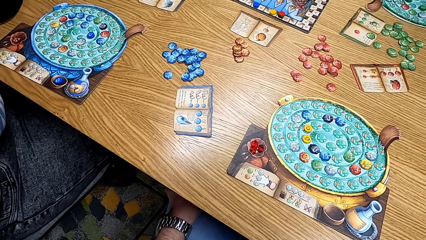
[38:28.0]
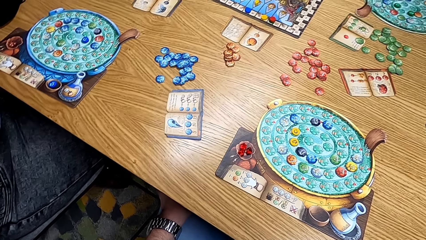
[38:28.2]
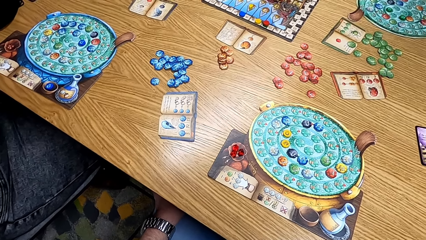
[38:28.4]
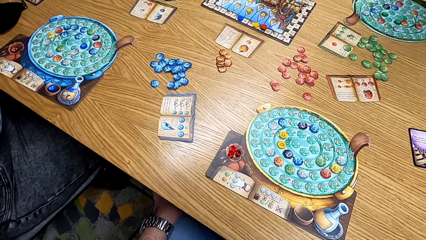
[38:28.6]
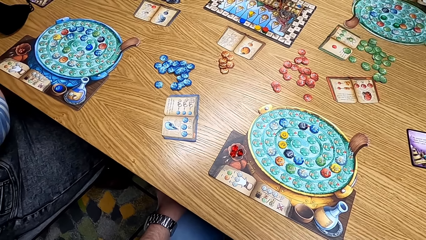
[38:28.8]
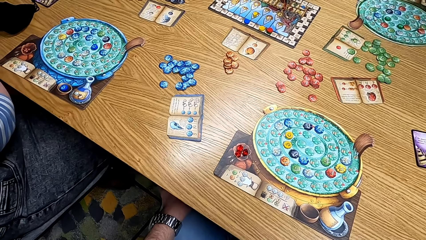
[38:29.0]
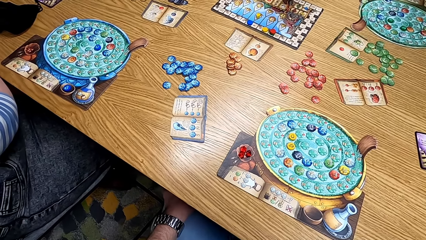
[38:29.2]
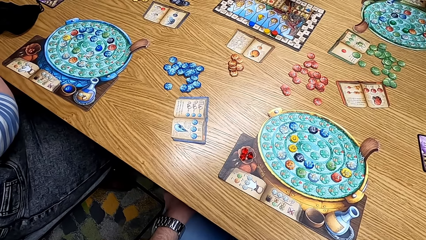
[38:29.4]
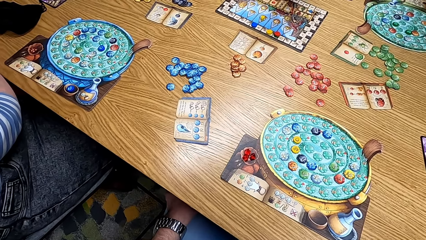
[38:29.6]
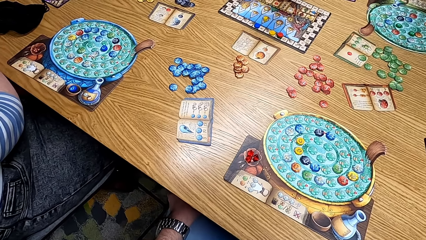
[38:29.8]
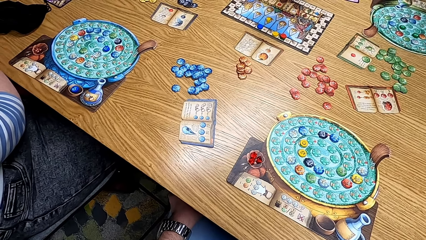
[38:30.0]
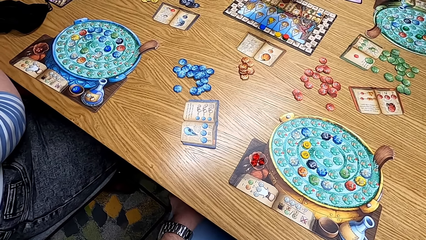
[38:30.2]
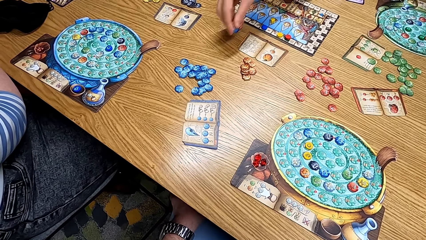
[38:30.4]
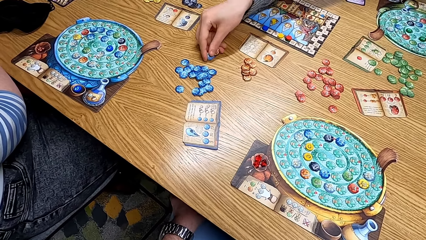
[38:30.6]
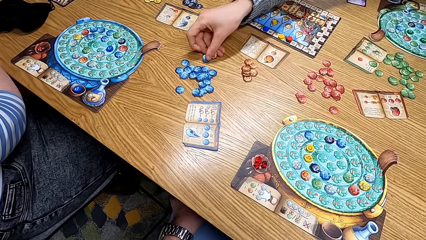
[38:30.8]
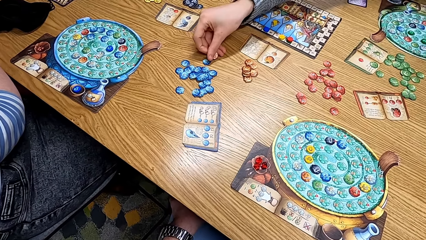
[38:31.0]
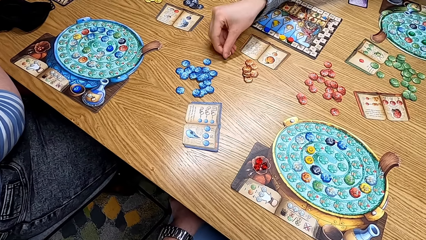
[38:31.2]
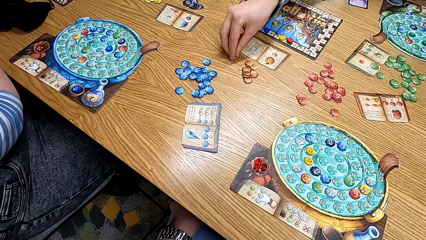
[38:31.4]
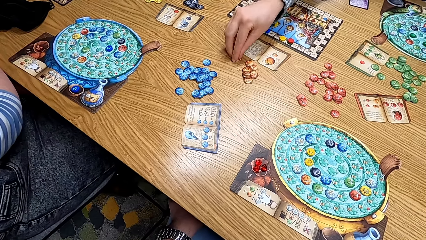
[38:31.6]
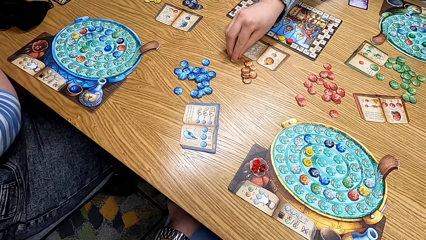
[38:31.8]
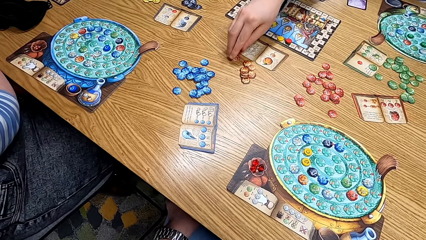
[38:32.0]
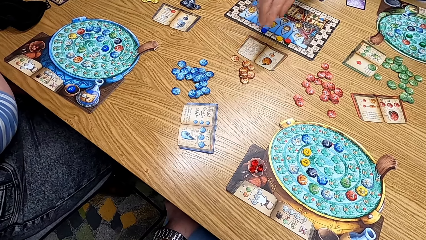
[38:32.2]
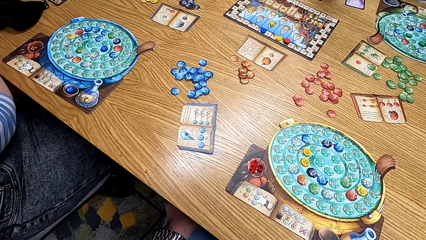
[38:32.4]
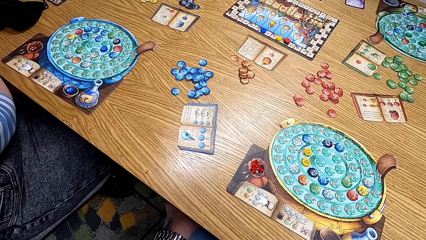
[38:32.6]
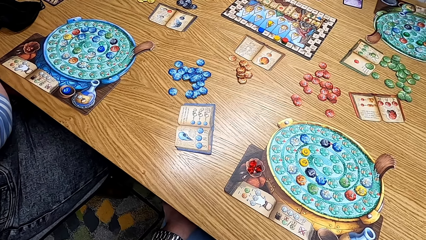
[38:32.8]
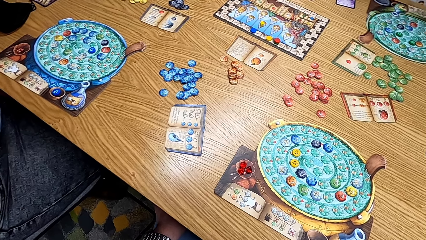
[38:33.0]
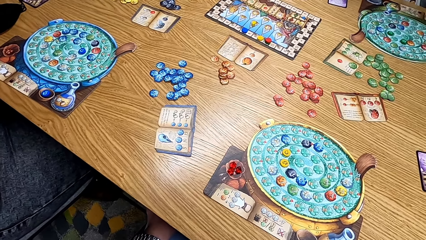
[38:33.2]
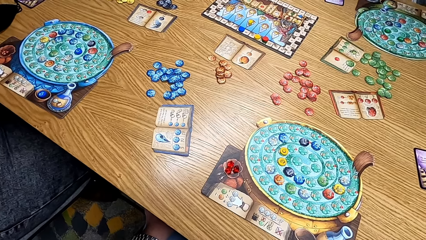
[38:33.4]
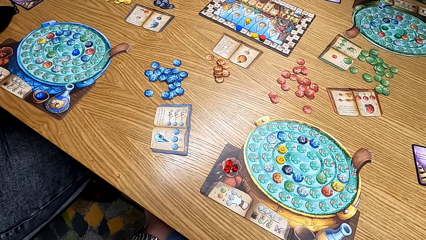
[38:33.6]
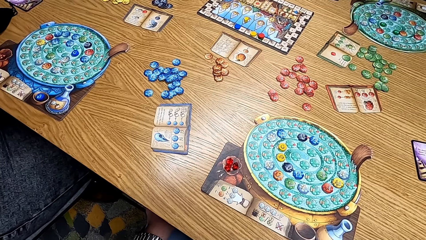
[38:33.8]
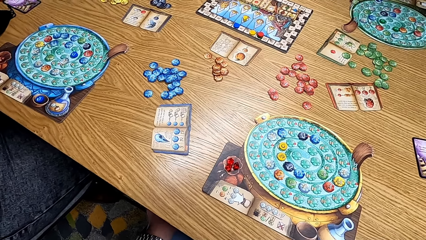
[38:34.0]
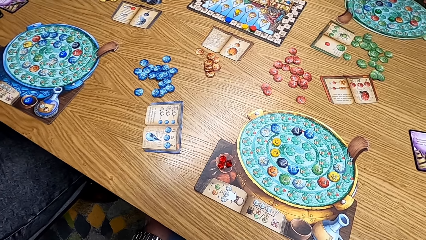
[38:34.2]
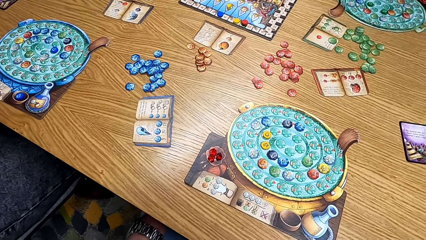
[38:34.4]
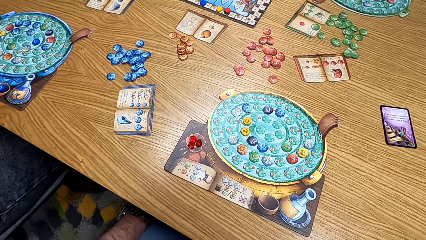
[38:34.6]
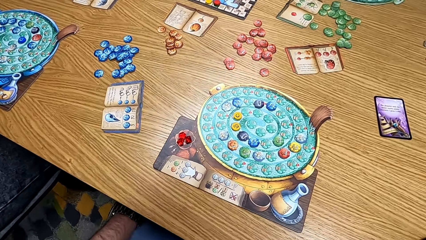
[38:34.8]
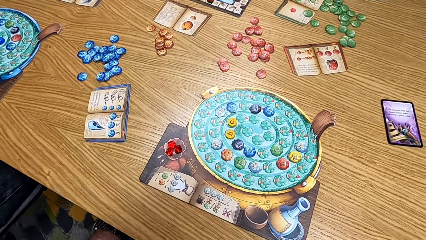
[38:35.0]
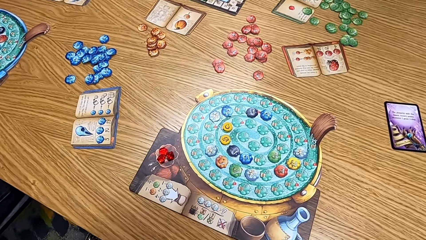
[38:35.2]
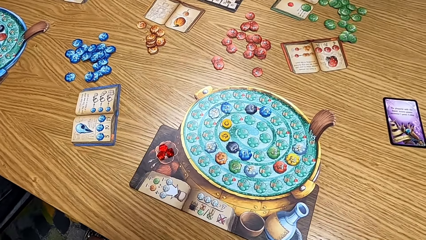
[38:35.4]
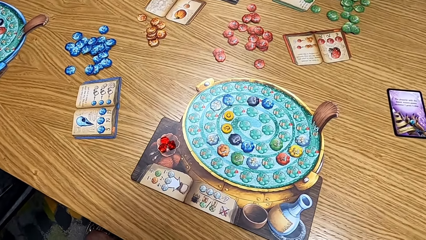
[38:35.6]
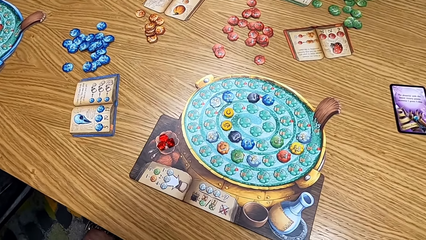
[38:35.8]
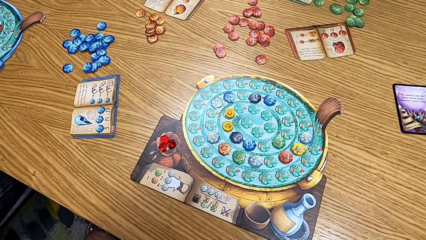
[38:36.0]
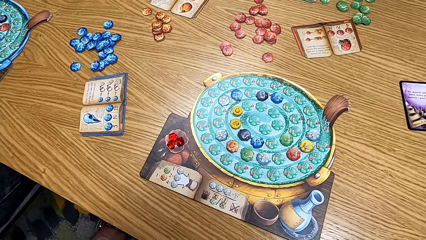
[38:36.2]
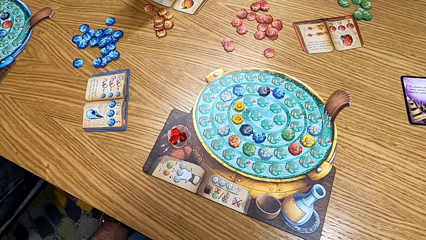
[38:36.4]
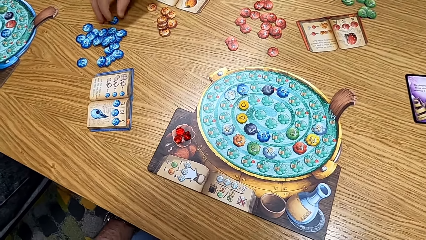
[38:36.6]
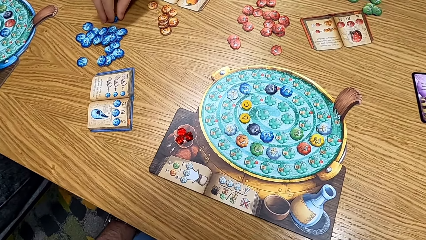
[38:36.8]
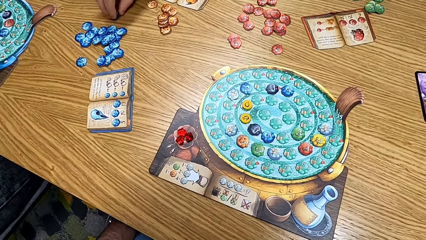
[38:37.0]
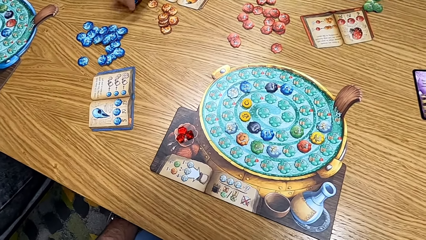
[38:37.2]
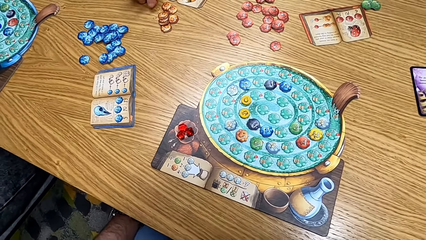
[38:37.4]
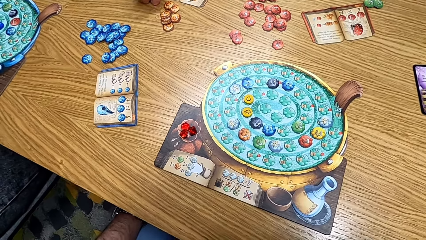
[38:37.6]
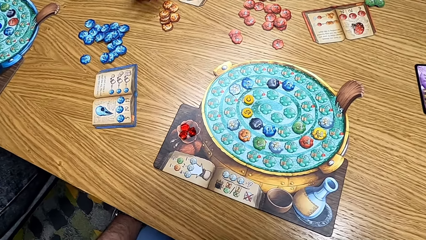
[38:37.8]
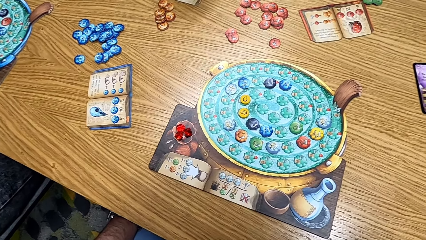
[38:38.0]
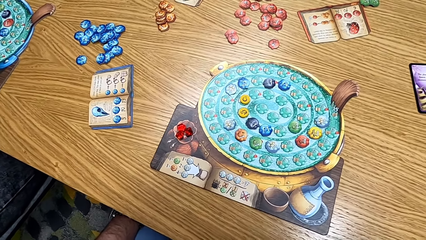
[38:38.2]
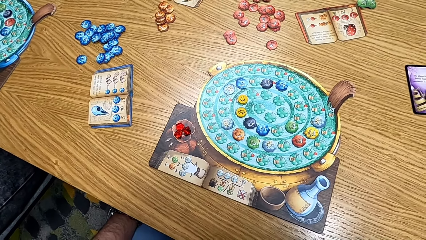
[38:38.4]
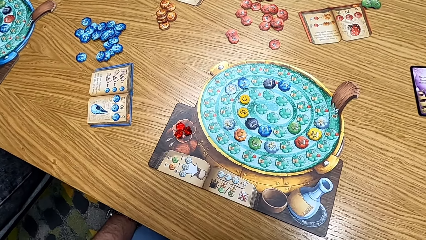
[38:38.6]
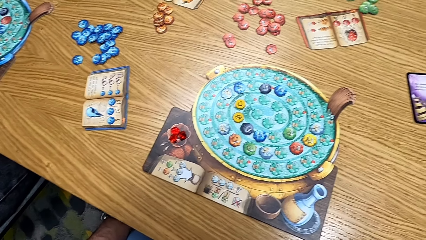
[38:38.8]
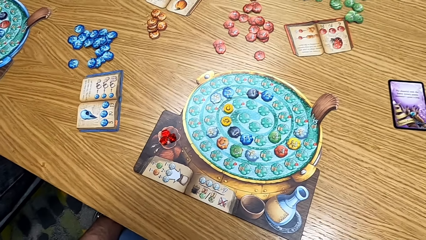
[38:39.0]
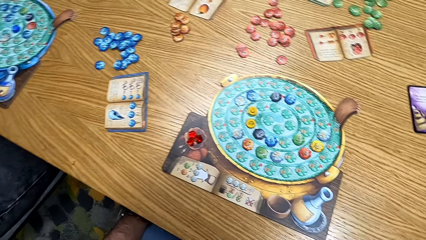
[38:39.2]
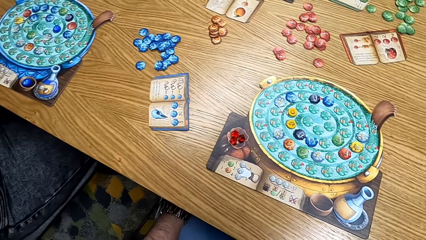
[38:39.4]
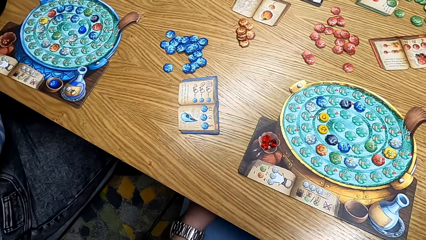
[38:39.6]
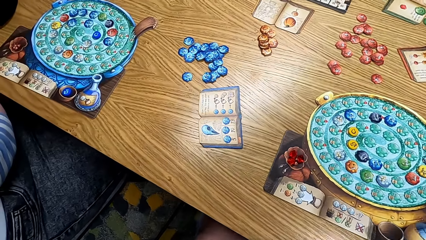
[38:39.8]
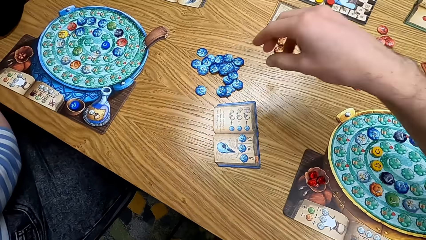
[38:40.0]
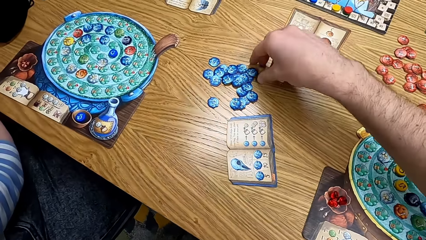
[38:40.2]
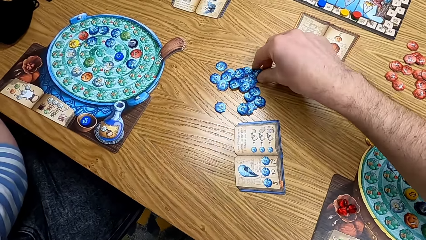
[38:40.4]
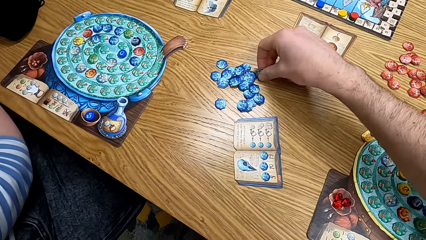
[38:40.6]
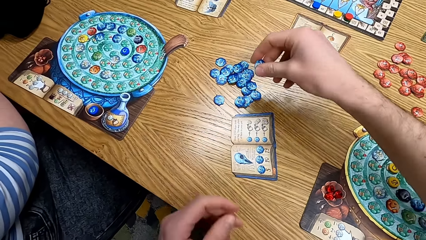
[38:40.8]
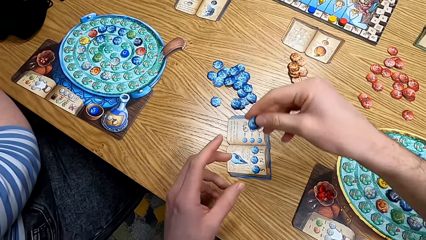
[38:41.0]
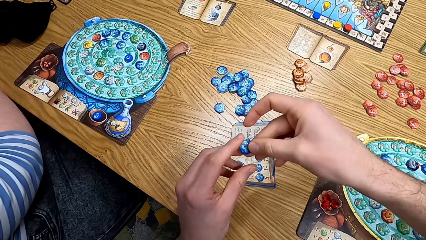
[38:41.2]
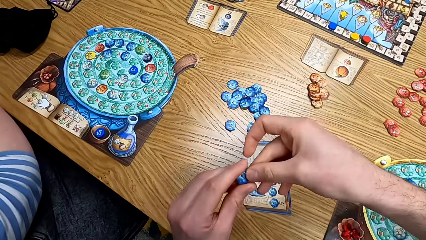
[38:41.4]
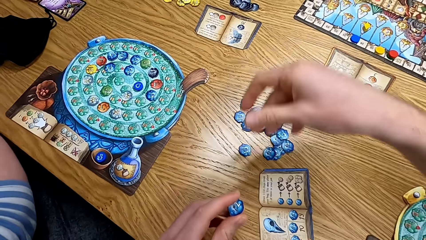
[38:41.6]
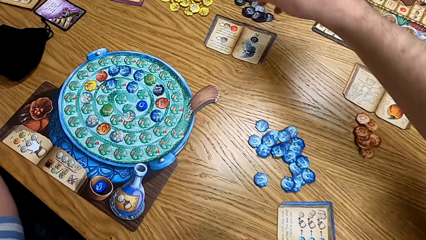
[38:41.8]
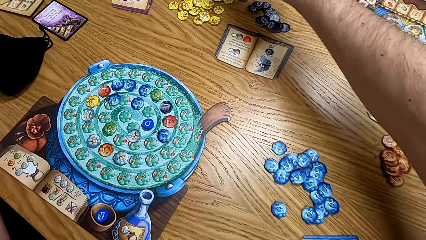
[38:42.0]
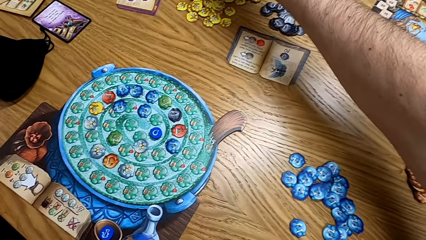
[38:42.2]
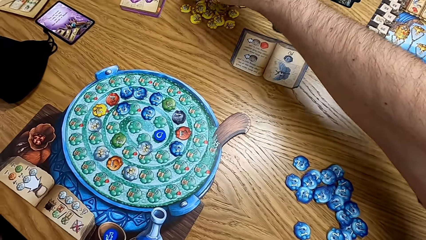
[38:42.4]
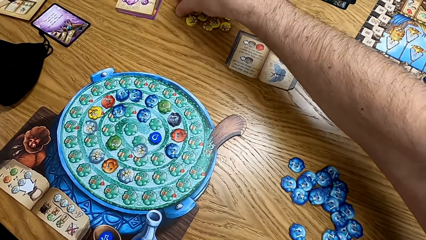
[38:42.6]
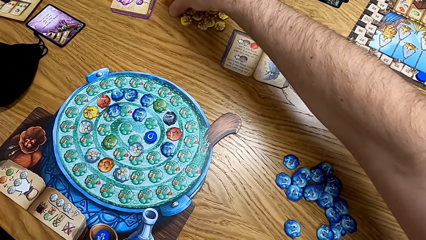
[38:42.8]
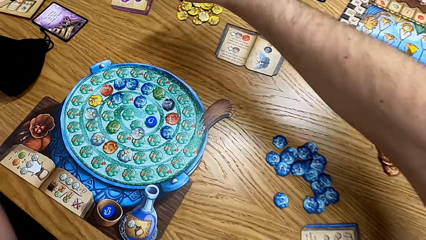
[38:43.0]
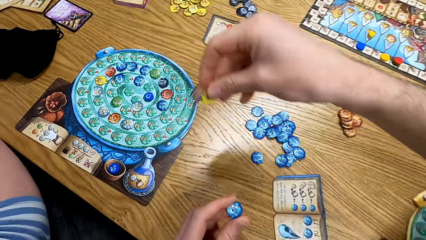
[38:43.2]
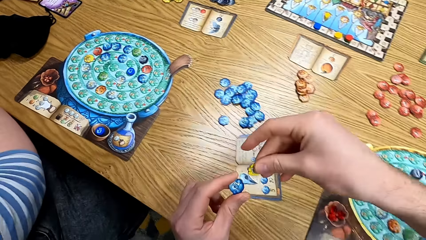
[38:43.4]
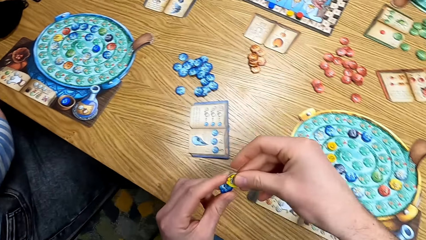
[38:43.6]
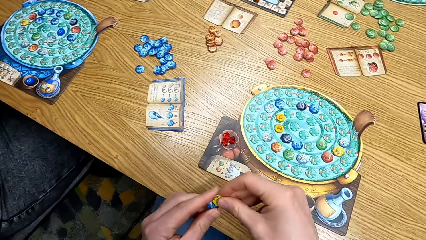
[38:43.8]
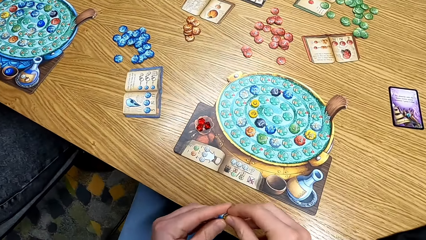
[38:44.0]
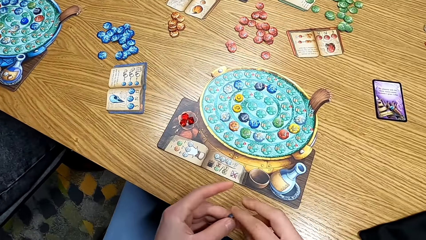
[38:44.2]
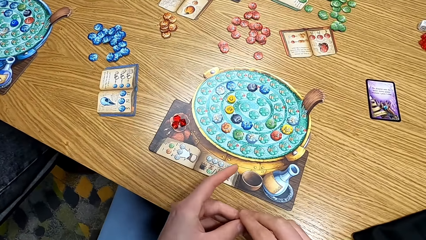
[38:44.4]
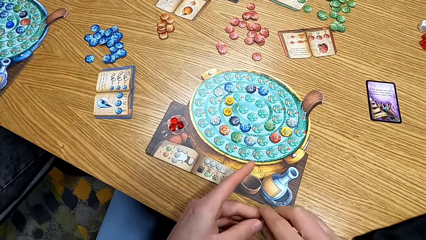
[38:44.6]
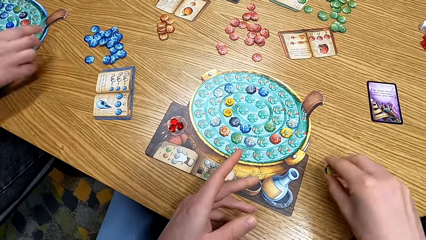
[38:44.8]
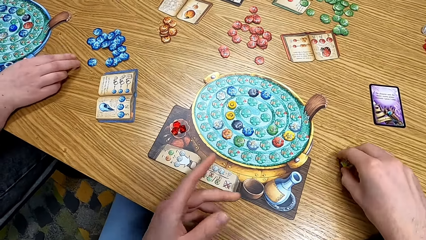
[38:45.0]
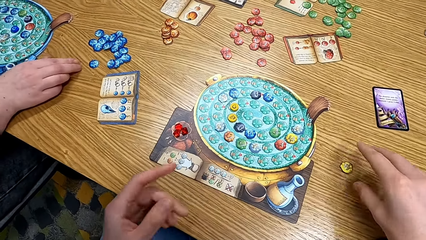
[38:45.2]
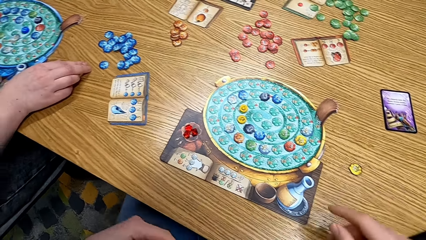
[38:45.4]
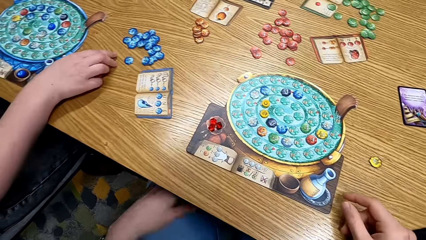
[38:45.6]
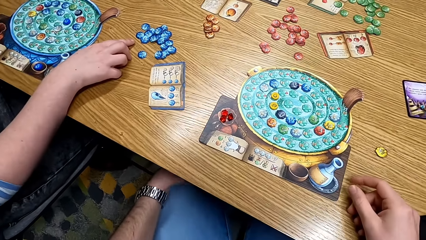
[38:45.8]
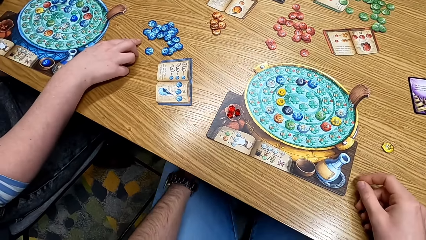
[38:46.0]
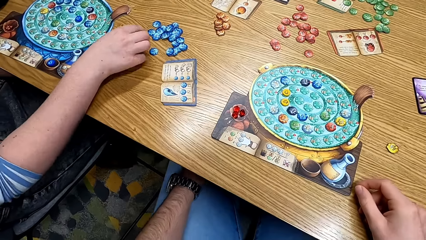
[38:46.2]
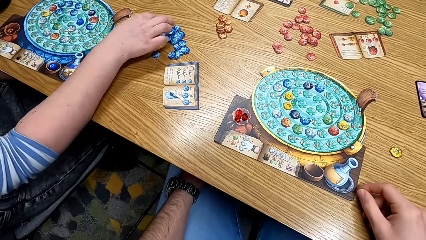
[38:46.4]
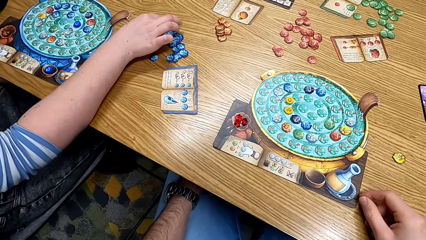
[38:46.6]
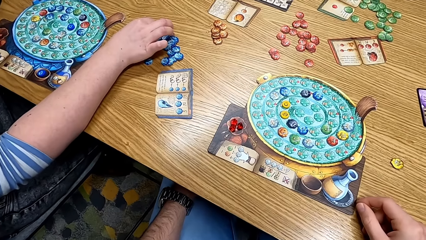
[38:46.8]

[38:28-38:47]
A lady puts a blue chip on the table. The camera wearer looks at the table. The lady puts an orange chip on the table. A man plays the game. The camera wearer looks at the board. The lady takes a blue chip from the table. The man plays the game. The lady takes an orange chip from the table. The camera wearer takes a blue chip from the table. They play the game, hold the chip with the left hand, take a yellow chip from the table, hold the chips together, and put the chips on the table. They put the papers on the ground. Another man points at the blue chips on the table.
